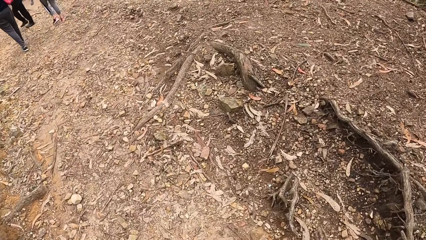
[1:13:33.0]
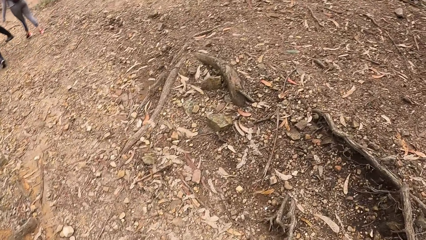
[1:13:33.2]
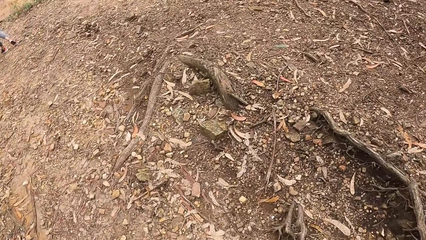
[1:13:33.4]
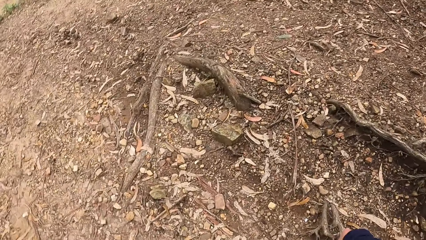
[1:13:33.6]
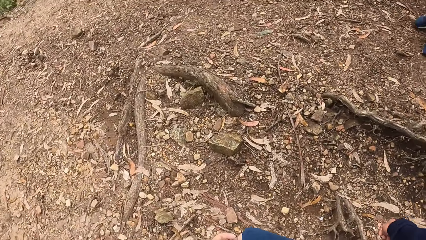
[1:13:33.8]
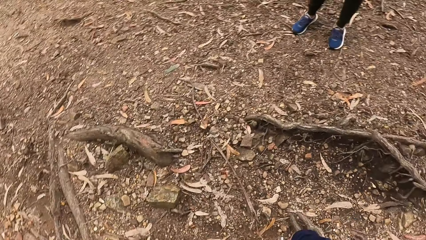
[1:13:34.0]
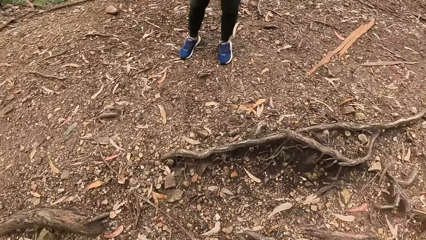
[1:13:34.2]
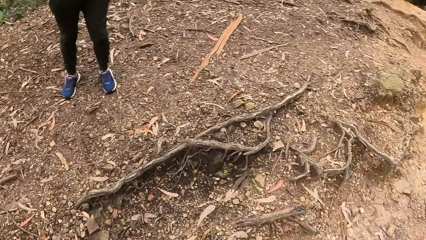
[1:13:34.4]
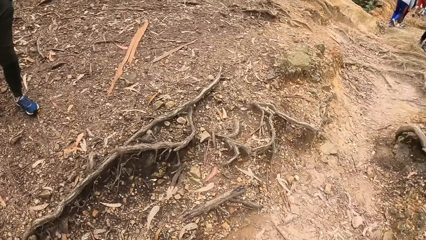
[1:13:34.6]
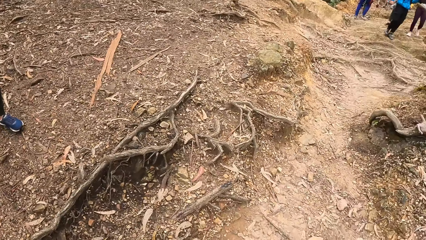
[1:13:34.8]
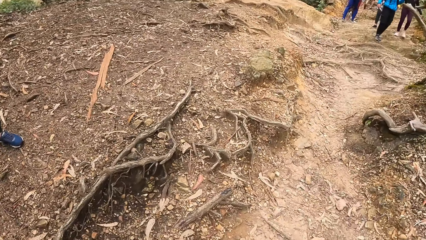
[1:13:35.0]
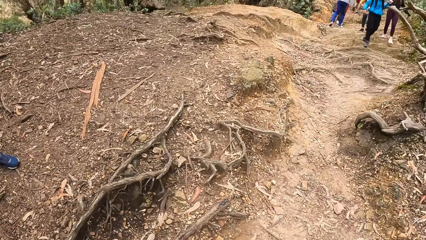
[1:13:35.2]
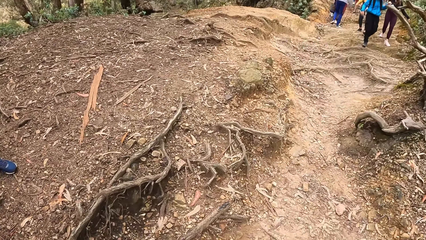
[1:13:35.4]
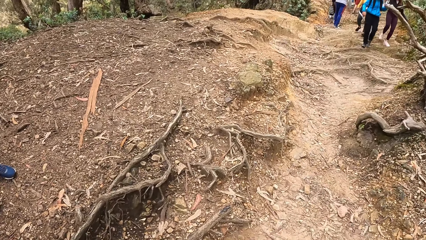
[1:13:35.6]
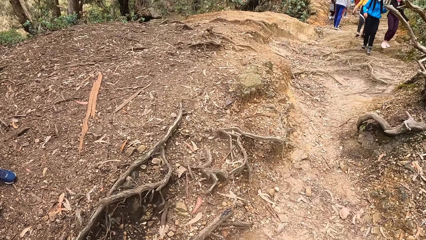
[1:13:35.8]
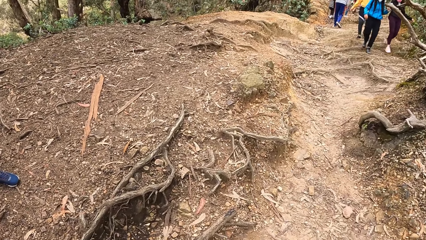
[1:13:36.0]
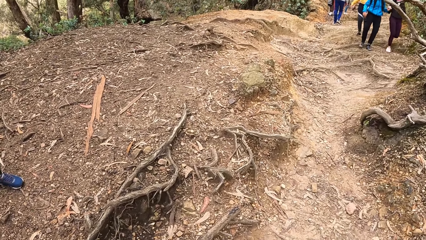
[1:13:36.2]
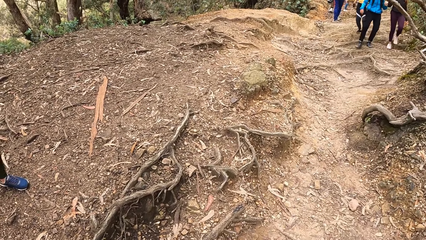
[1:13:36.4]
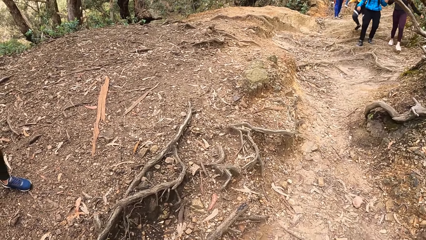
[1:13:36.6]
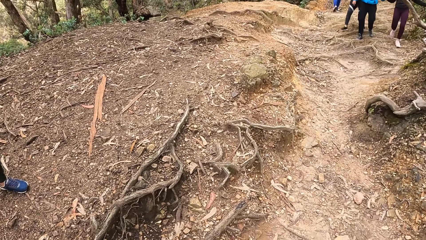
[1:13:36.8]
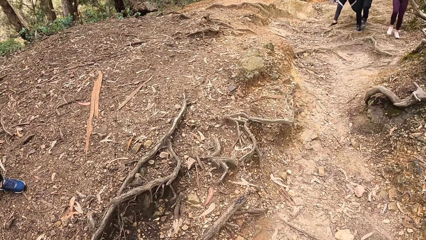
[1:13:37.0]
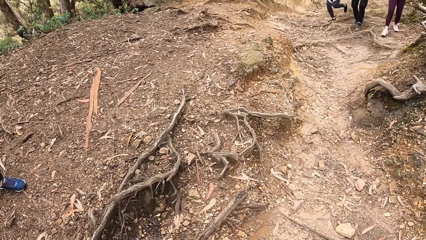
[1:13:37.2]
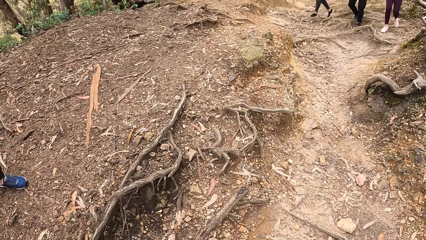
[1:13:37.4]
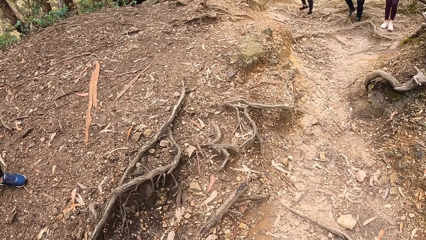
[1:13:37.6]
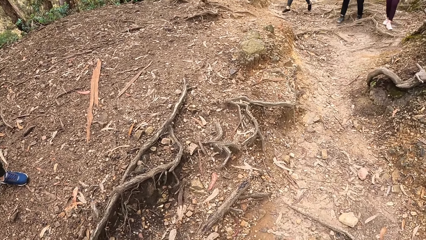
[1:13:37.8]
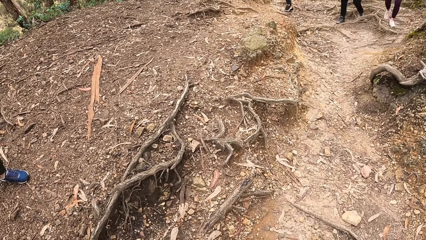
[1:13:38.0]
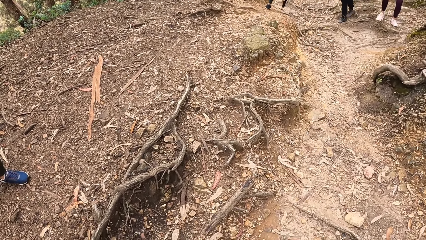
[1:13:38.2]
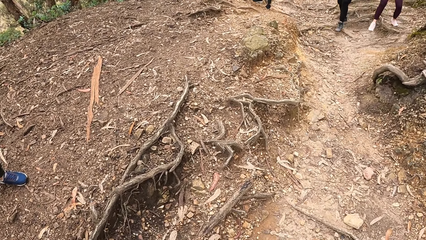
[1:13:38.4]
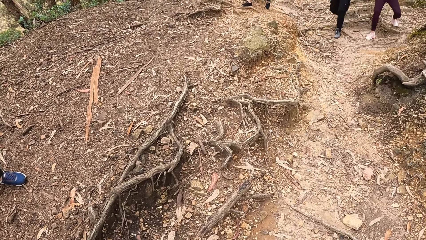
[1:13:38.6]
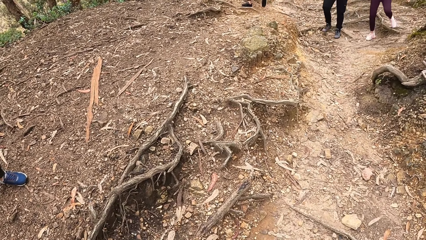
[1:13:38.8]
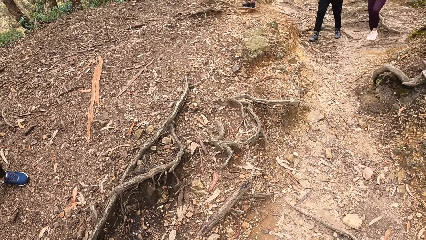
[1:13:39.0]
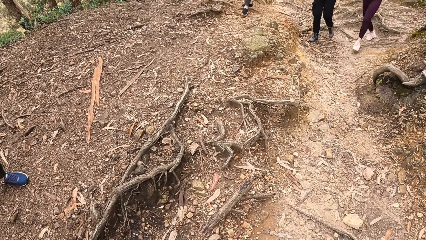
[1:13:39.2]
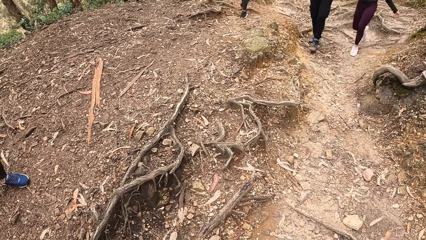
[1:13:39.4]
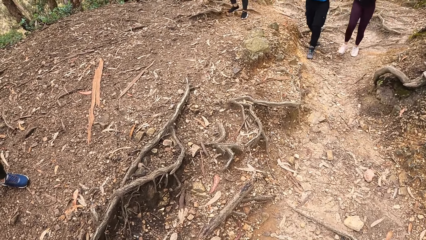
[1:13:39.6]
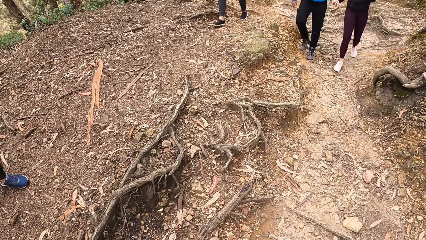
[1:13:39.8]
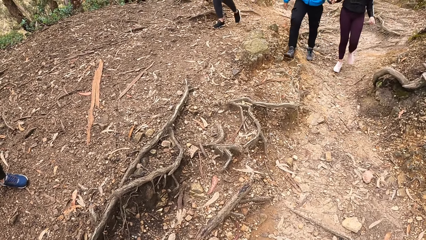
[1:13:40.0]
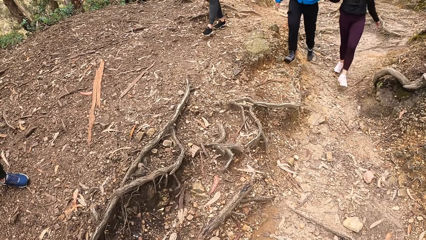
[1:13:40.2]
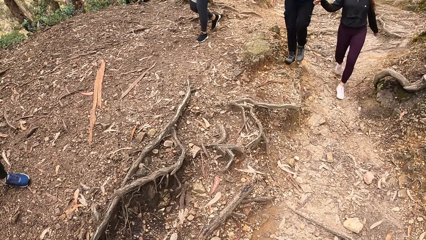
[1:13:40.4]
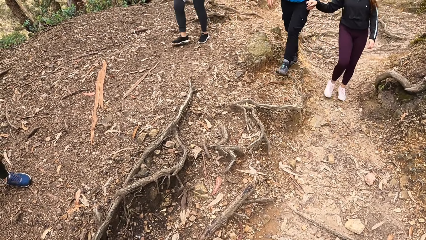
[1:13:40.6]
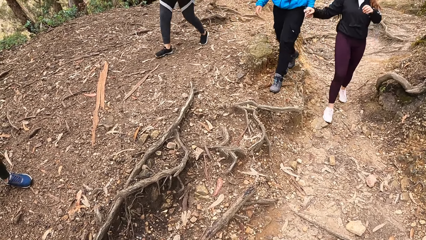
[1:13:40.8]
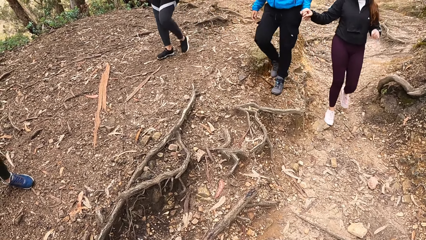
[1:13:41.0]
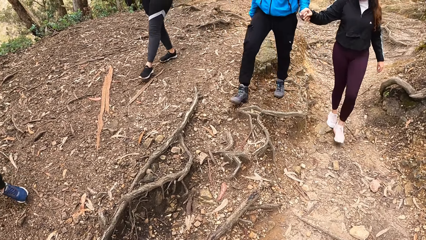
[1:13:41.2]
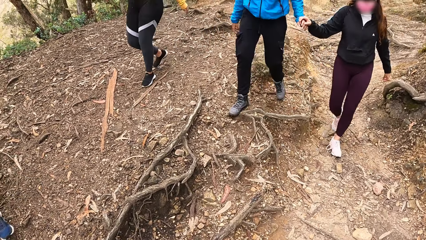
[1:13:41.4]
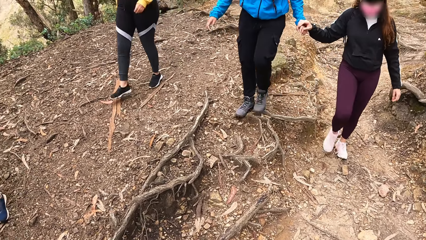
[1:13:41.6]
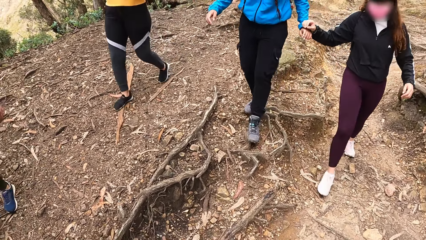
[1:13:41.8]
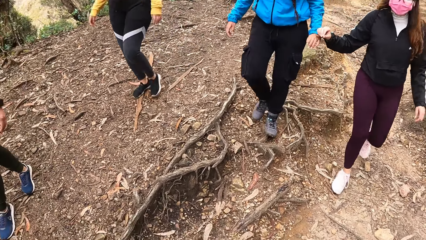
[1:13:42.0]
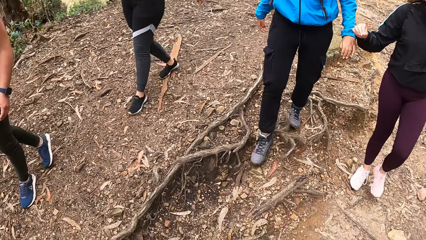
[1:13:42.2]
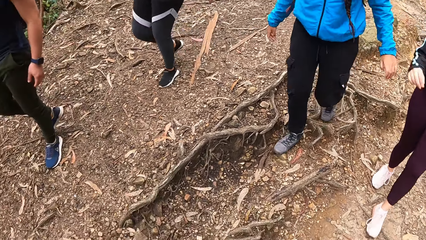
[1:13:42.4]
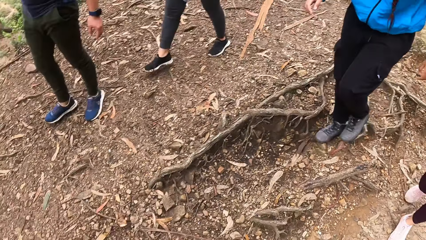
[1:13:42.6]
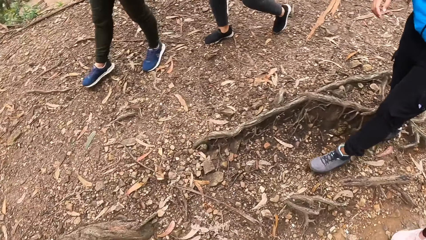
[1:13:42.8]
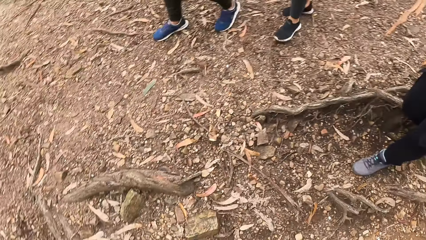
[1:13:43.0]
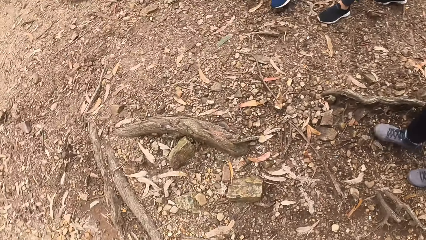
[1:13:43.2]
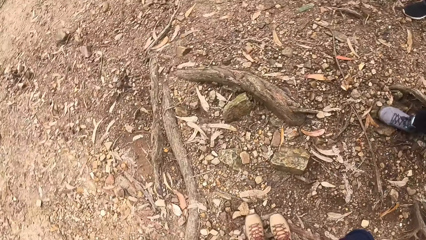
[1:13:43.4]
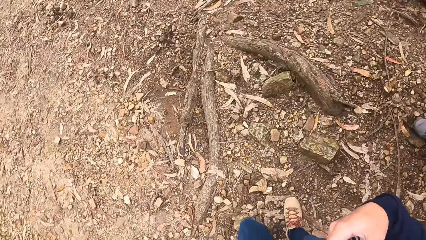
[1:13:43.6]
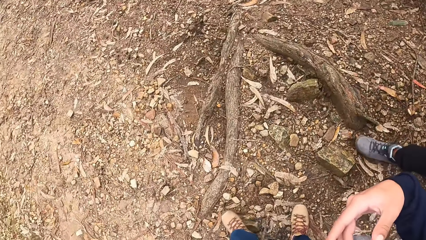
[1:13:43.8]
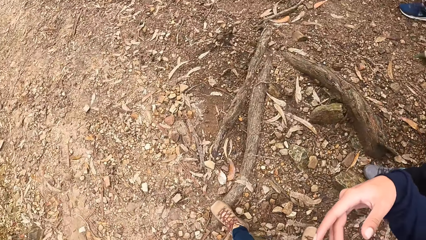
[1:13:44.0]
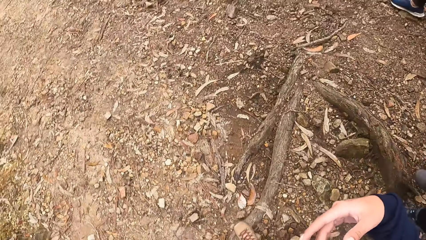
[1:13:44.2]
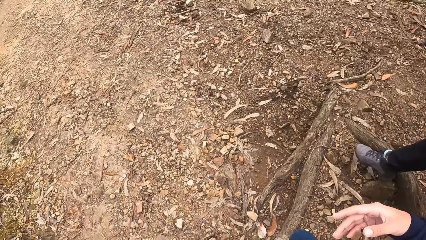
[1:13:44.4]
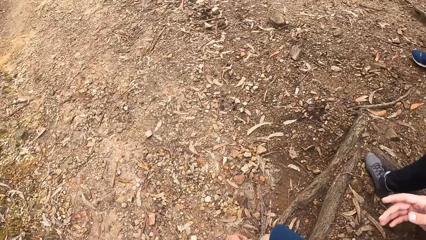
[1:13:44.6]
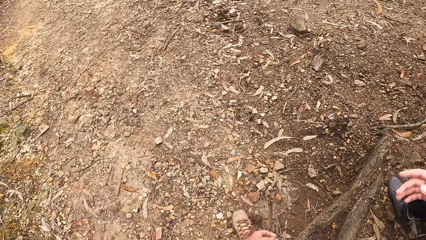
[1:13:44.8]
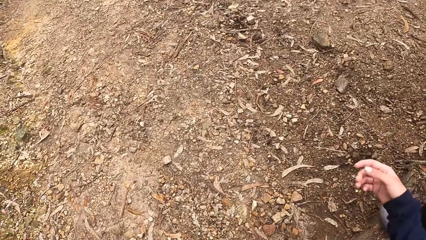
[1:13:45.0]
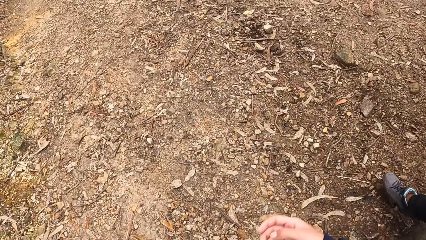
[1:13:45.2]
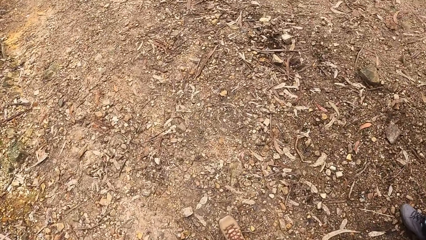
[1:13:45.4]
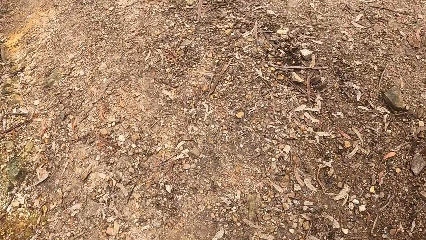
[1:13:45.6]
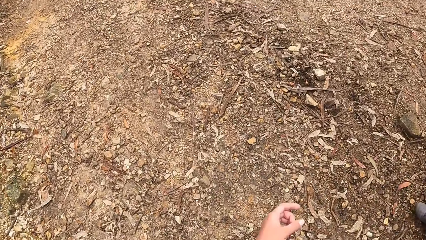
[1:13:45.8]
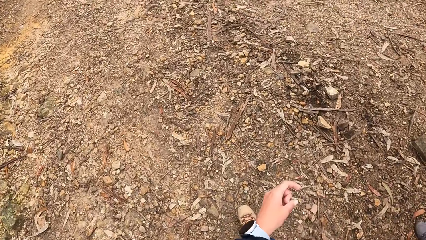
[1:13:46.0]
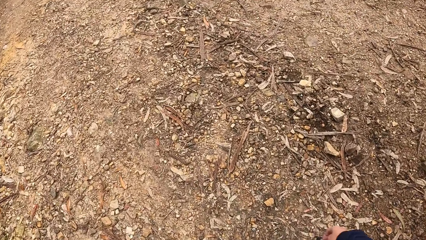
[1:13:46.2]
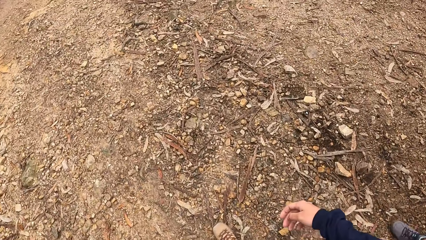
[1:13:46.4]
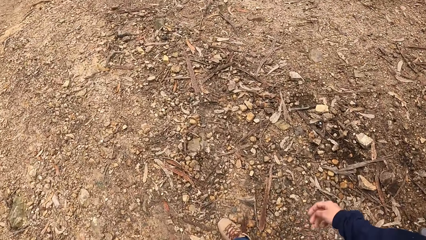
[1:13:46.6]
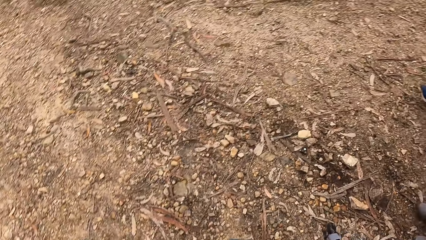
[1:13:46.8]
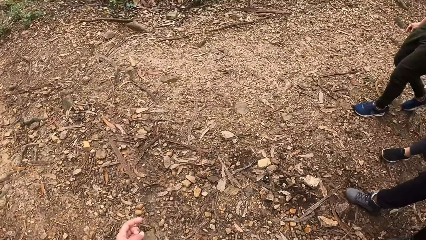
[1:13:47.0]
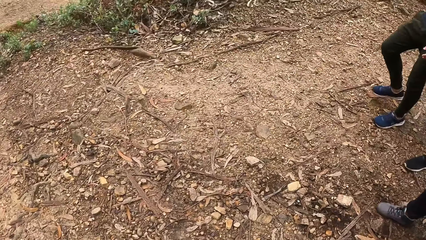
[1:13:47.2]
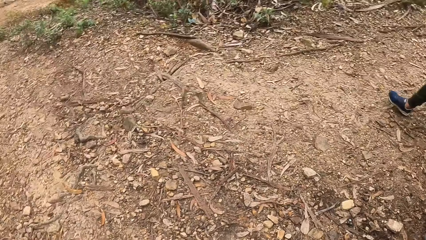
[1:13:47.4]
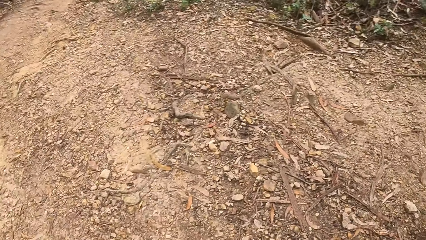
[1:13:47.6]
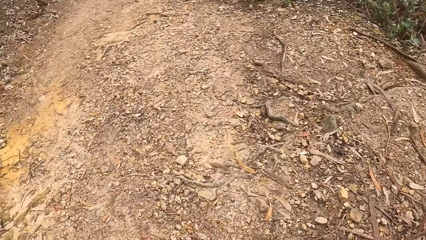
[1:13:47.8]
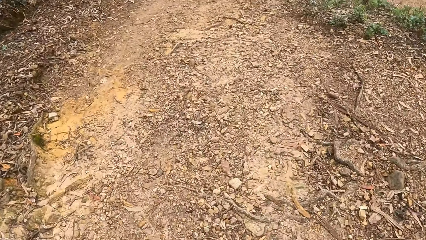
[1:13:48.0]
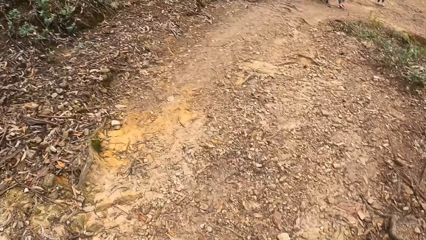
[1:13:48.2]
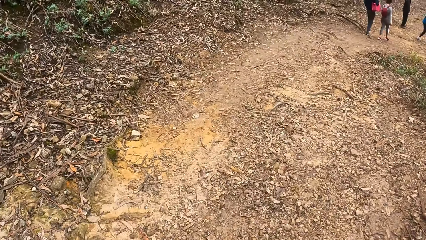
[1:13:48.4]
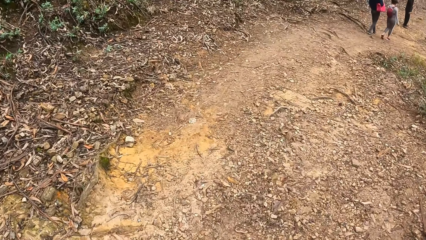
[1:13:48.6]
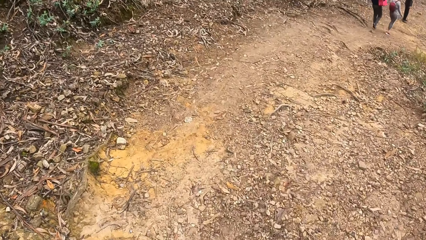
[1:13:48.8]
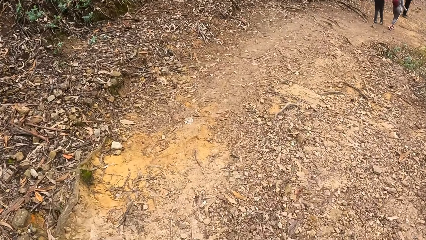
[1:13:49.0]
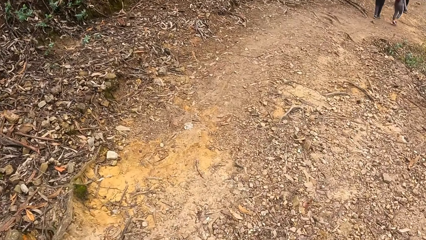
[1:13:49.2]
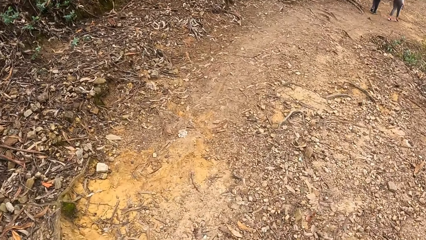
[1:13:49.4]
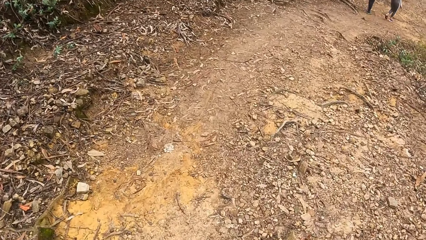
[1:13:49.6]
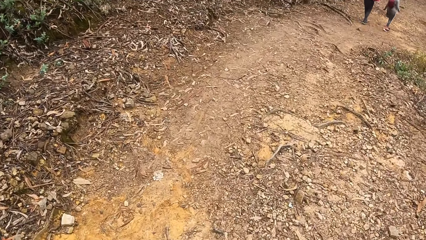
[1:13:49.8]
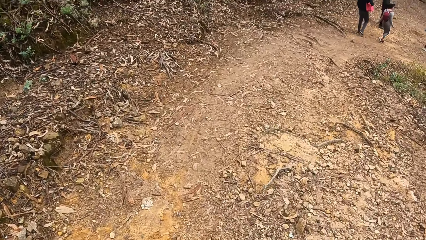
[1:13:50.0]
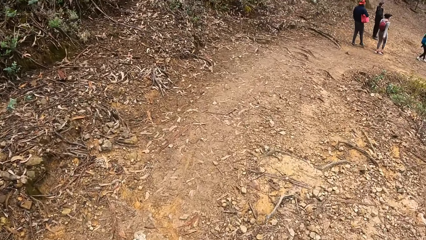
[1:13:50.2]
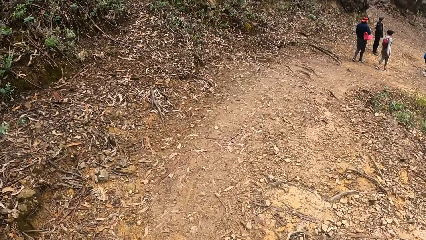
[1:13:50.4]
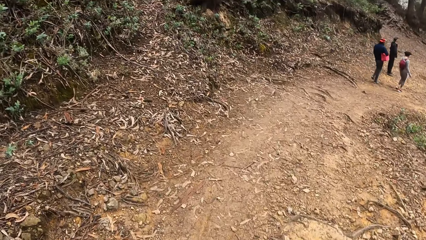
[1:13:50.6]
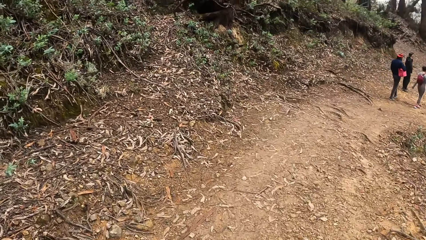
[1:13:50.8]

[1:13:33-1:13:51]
The camera wearer looks around. A woman, another woman and a third woman walk towards the camera wearer. The camera wearer interacts with the first woman, the second woman and the third woman. They walk around.
